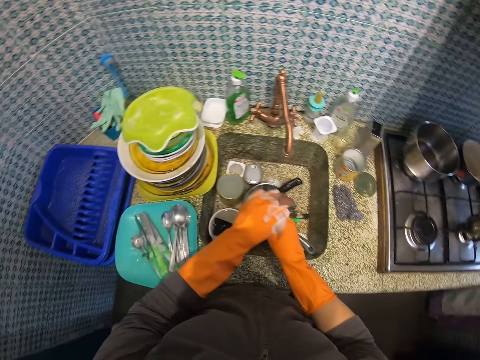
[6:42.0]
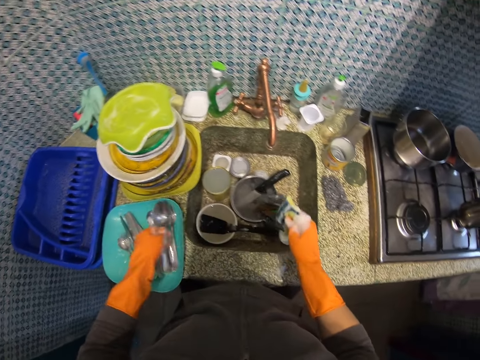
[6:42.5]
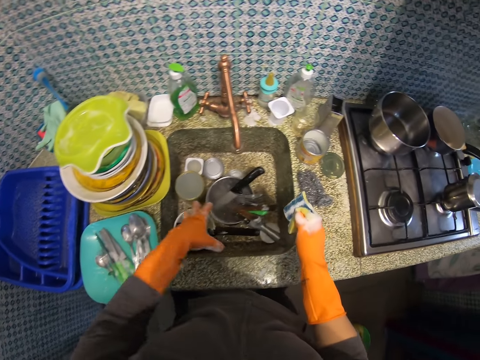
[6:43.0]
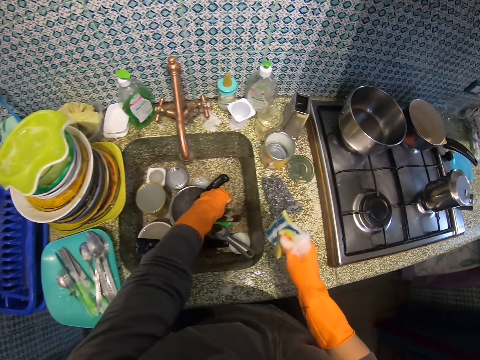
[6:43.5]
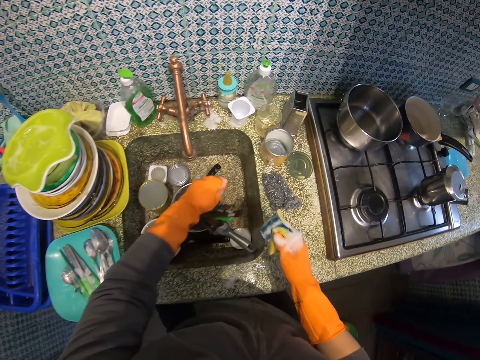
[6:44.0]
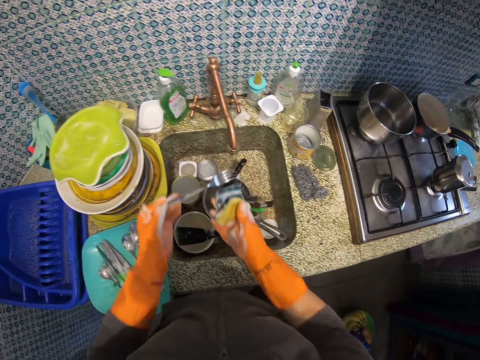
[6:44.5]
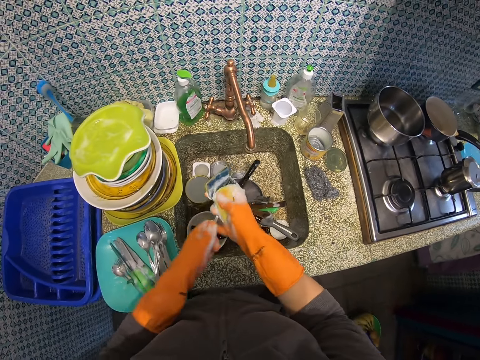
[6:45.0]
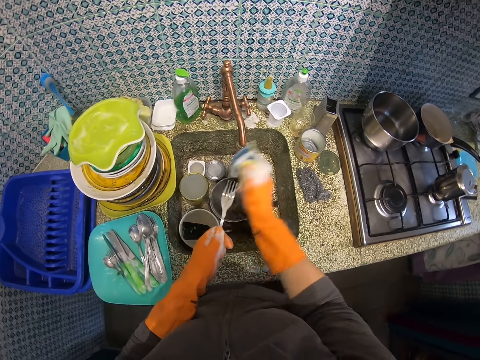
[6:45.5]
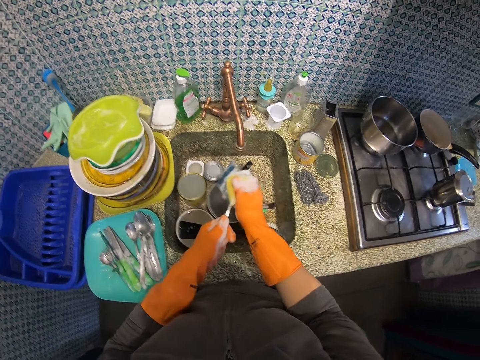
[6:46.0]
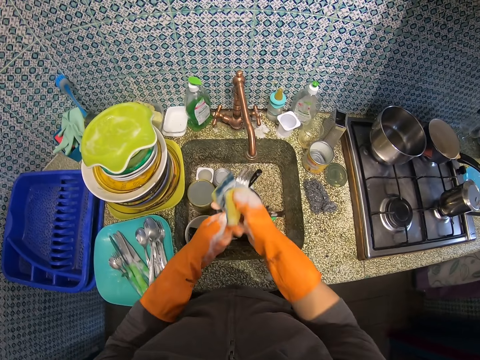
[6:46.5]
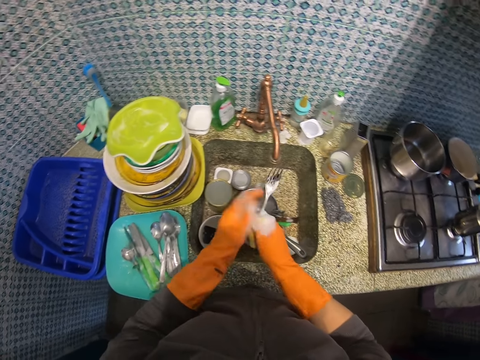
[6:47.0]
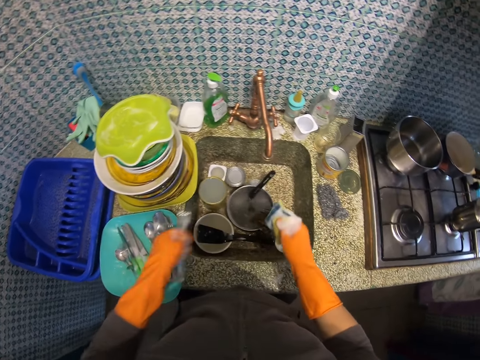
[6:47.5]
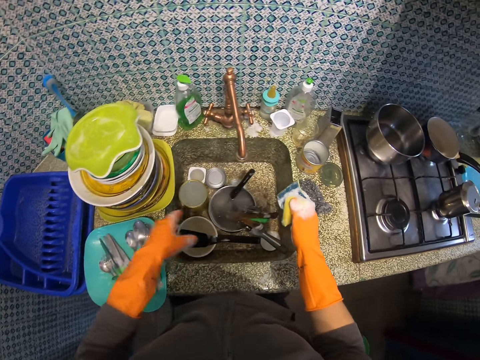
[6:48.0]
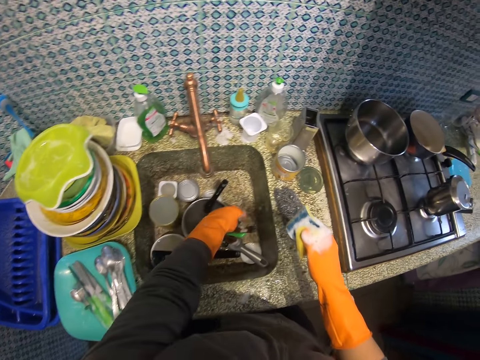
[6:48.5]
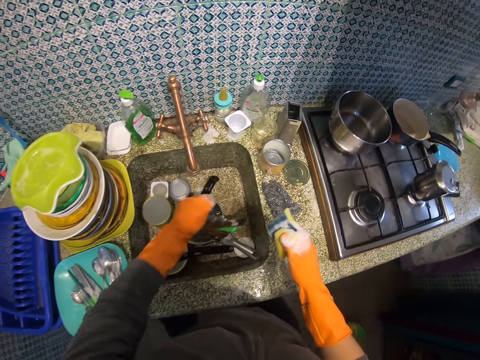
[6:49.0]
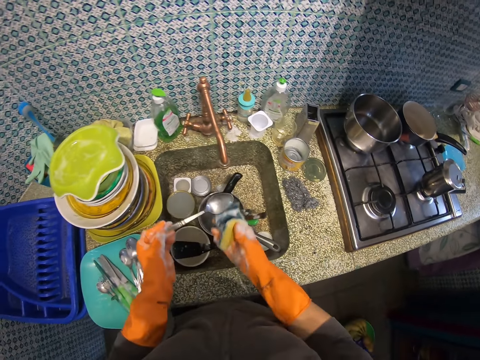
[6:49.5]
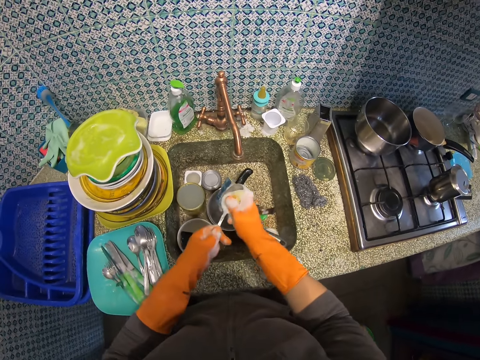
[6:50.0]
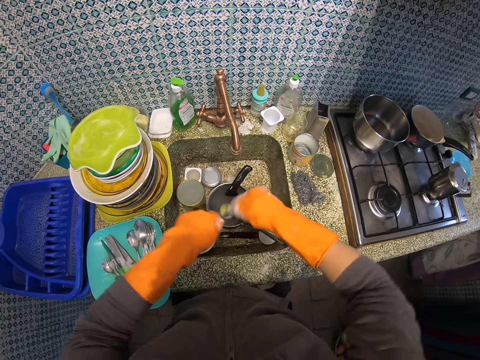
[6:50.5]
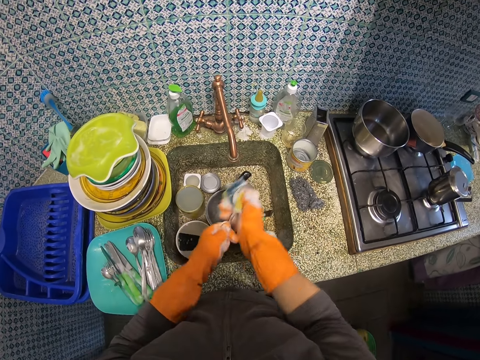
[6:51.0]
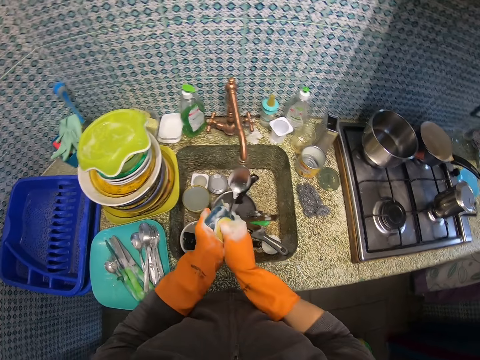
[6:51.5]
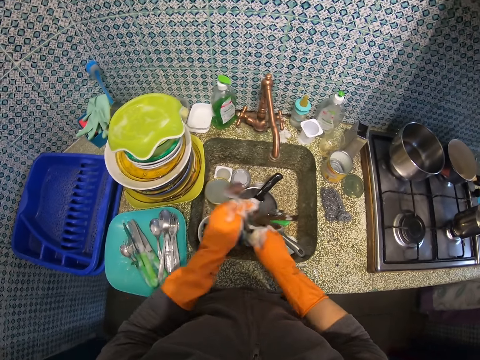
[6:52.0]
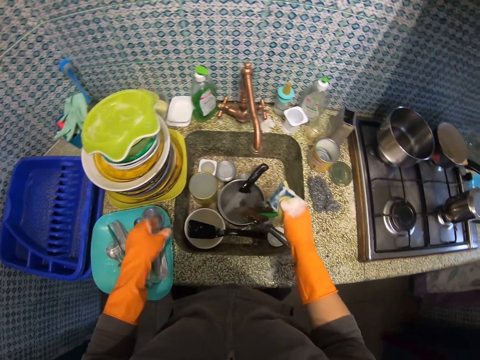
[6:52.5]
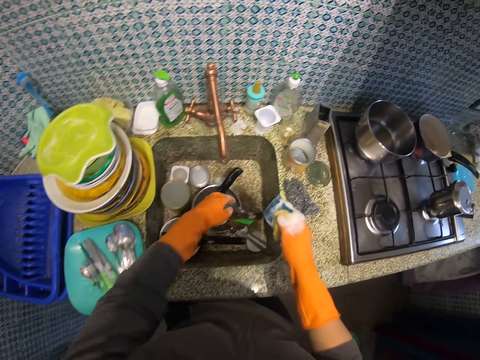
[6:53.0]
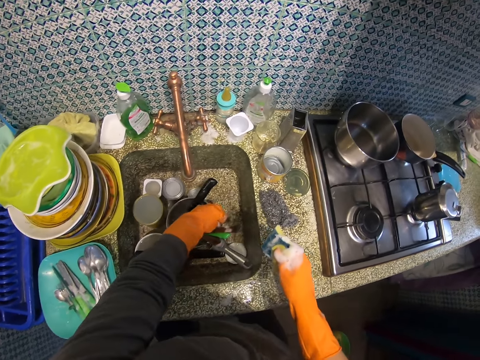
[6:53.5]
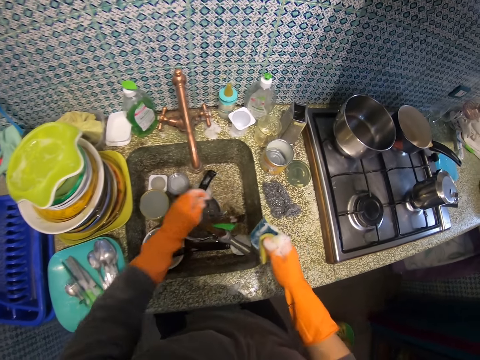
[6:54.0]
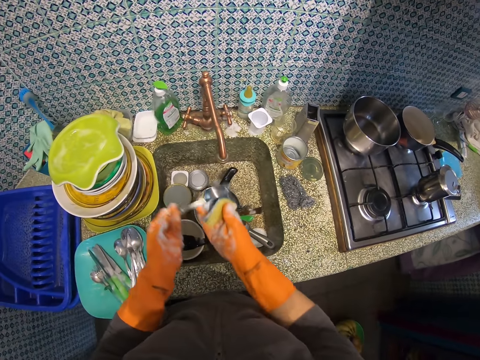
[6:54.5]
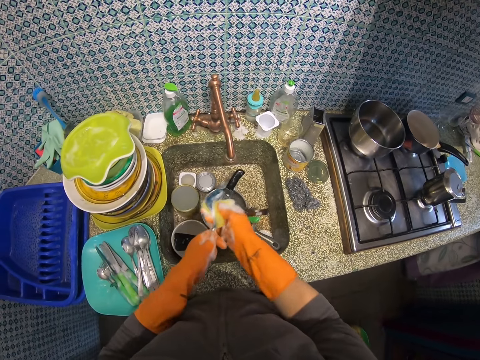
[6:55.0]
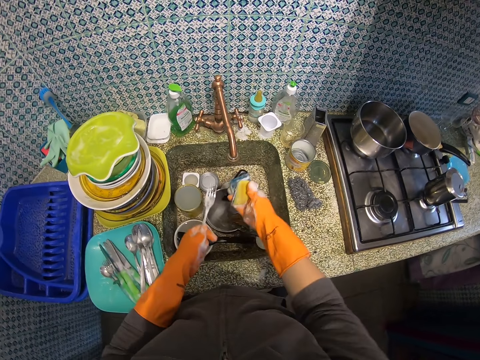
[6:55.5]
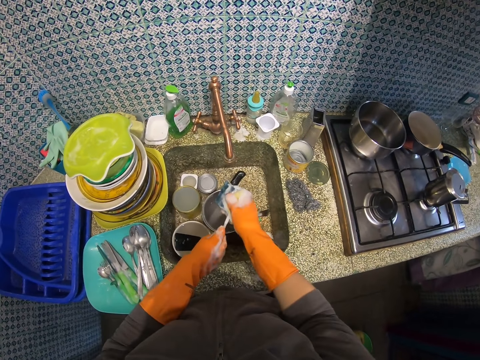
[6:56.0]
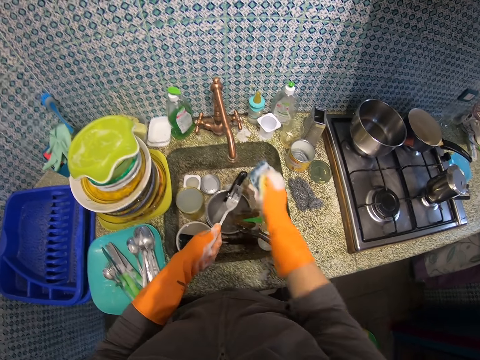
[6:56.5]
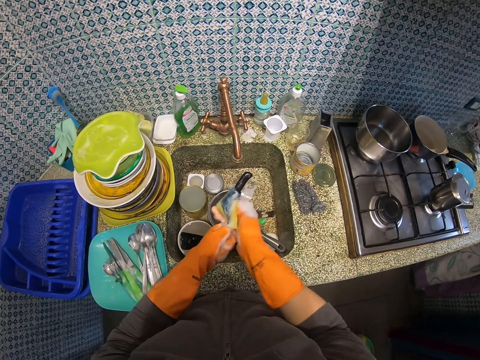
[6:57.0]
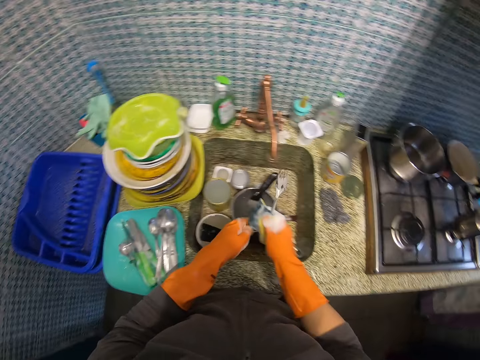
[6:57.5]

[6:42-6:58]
The camera wearer drops the table spoon in the blue plate on the kitchen slab. They pick up another fork from the zinc. They wash the fork. They drop the fork in the blue plate on the kitchen slab. They pick up another table spoon from the zinc. They wash the table spoon. They drop the table spoon in the blue plate on the kitchen slab. They pick up another fork from the zinc. They wash the fork.

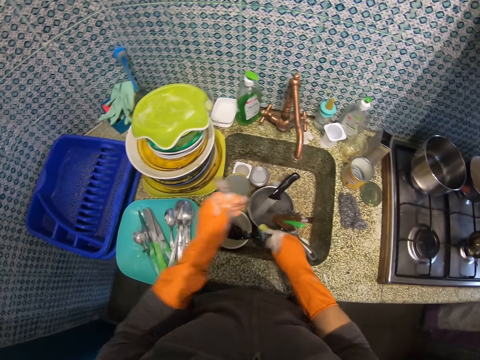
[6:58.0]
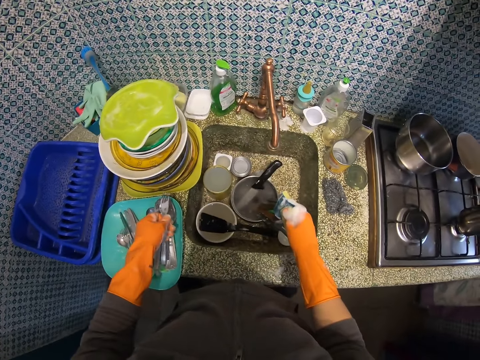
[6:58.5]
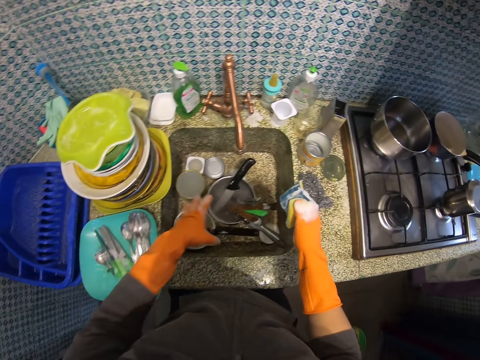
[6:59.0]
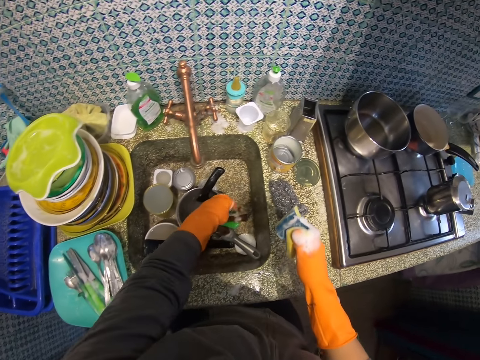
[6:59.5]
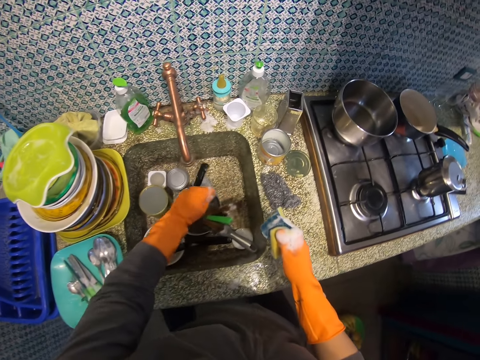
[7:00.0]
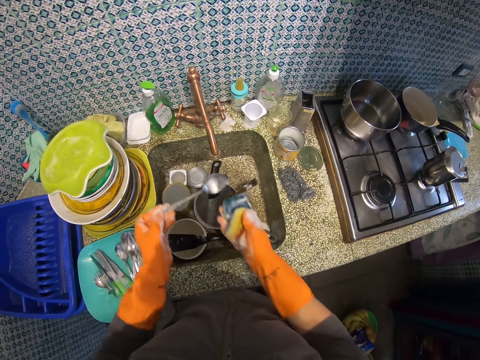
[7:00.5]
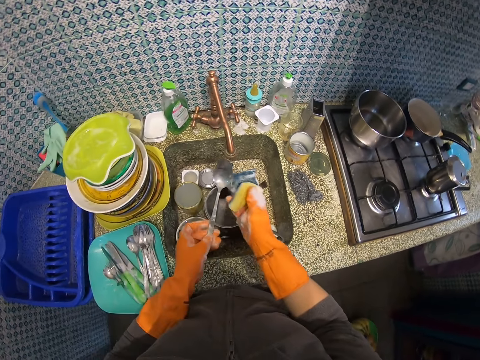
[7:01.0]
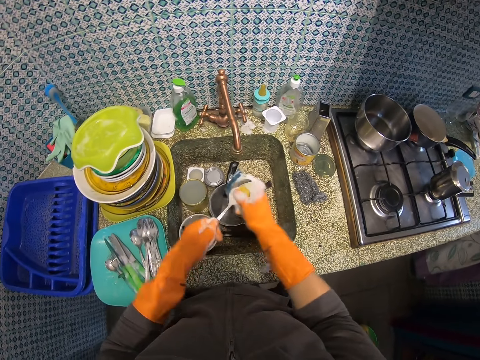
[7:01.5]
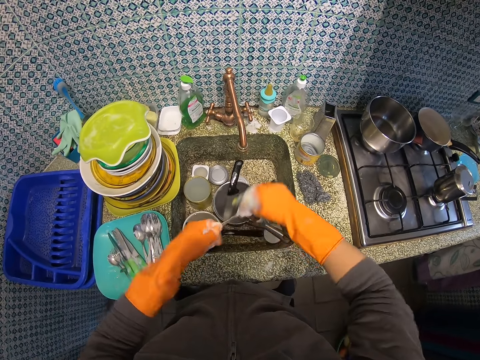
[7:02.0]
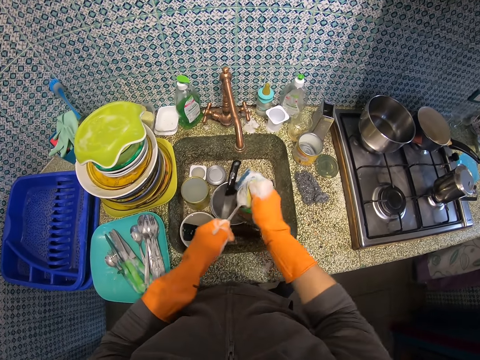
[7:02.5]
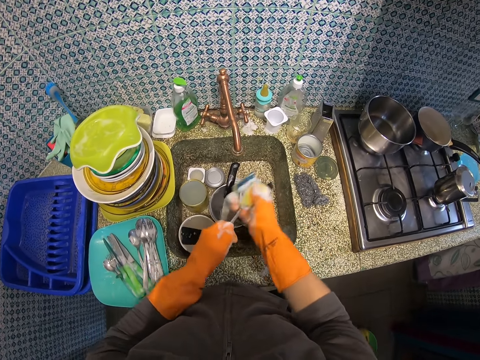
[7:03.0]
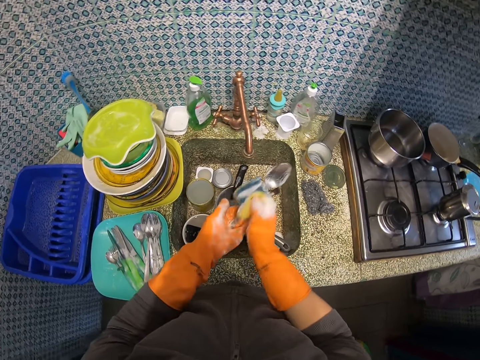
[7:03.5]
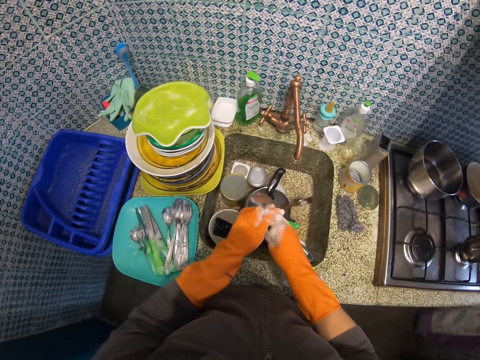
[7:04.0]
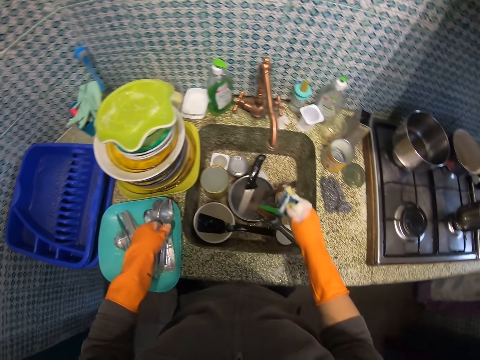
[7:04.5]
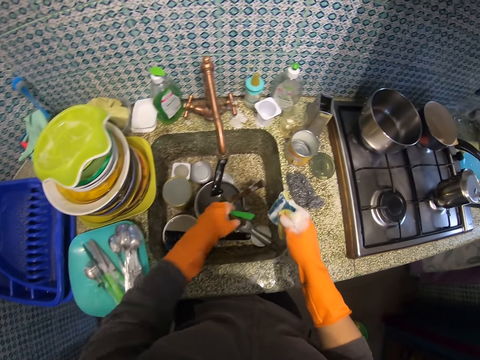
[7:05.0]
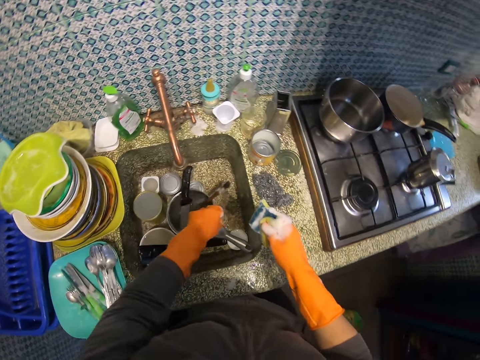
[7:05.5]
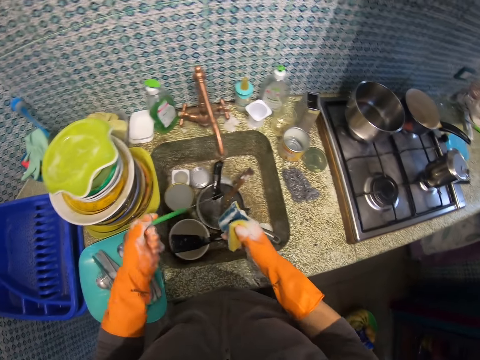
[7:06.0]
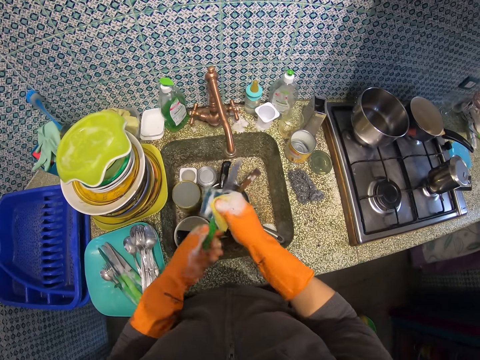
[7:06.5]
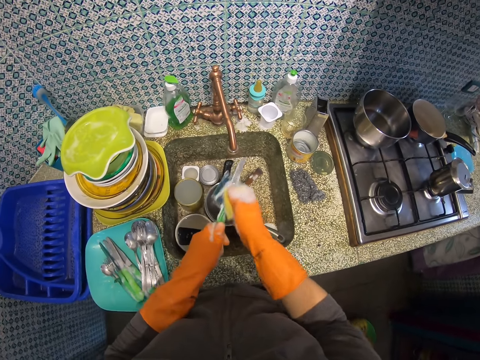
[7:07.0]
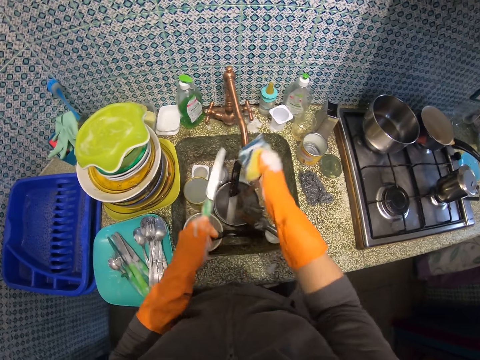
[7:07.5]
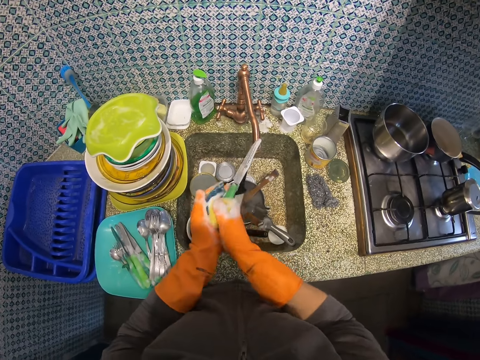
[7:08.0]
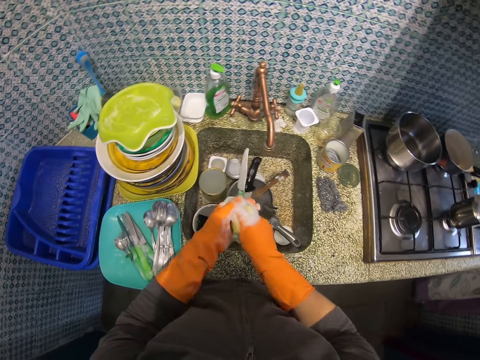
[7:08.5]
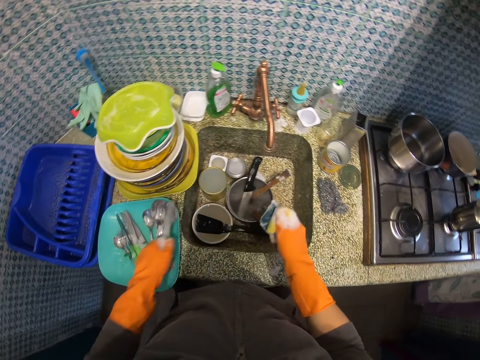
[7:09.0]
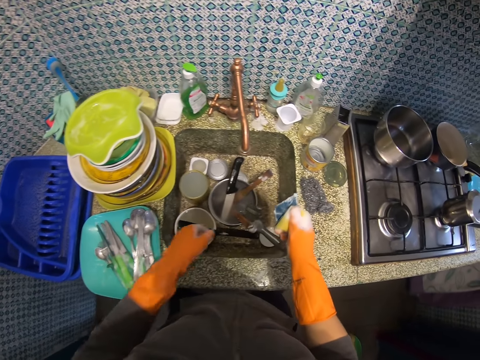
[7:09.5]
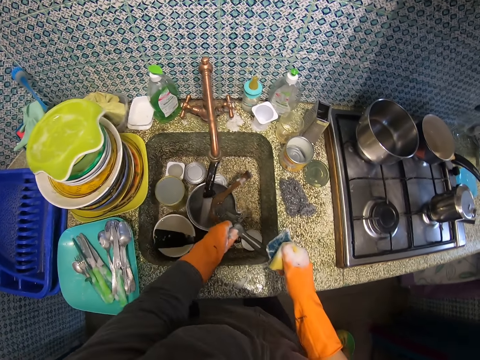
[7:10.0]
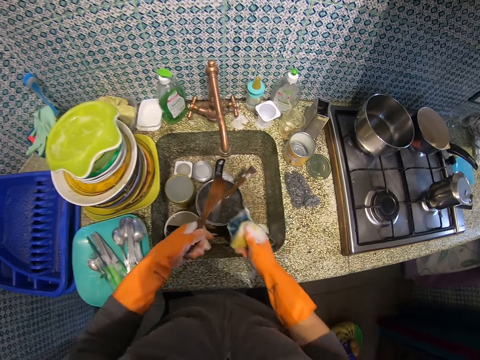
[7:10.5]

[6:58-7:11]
The camera wearer drops the fork in the blue plate on the kitchen slab. They pick up another table spoon from the zinc. They wash the table spoon. They drop the table spoon in the blue plate on the kitchen slab. They pick up another table knife from the zinc. They wash the table knife. They drop the table knife in the blue plate on the kitchen slab. They pick up a wooden spatula from the zinc and wash it.
